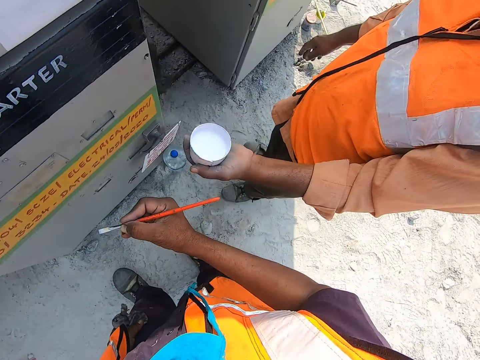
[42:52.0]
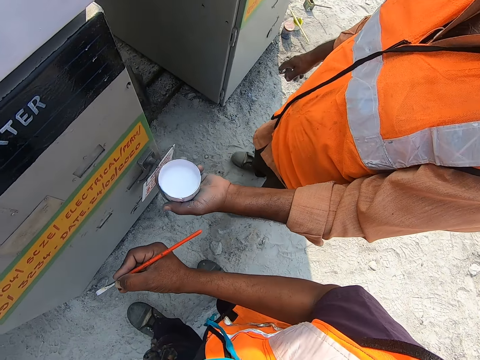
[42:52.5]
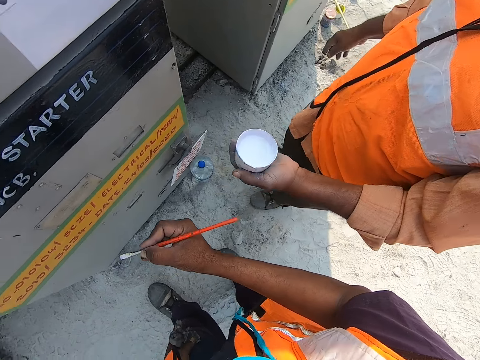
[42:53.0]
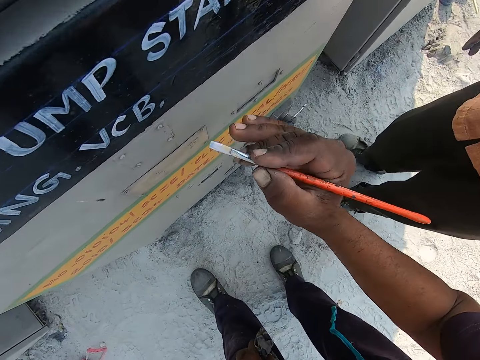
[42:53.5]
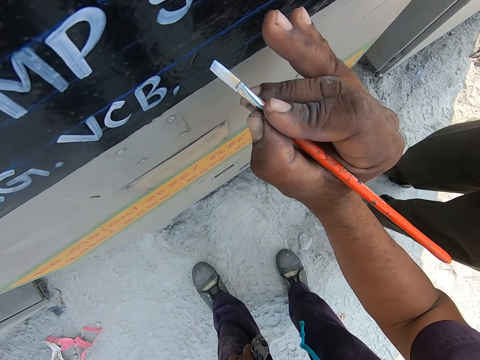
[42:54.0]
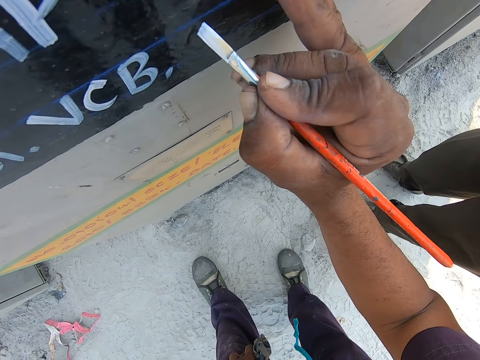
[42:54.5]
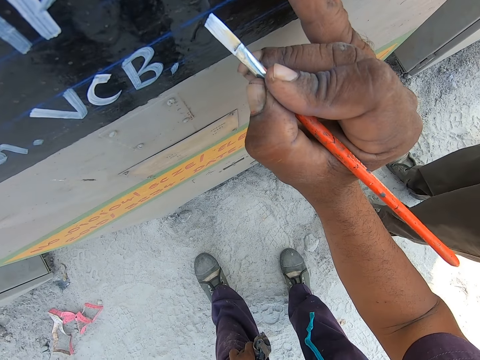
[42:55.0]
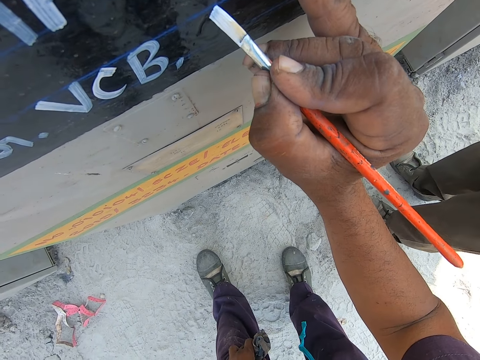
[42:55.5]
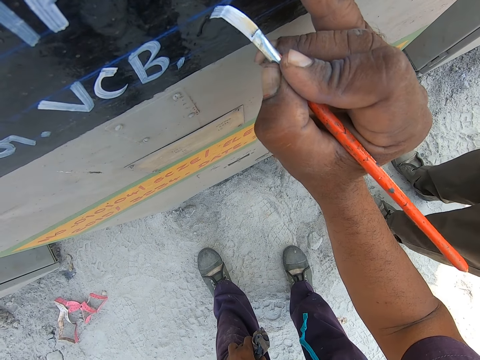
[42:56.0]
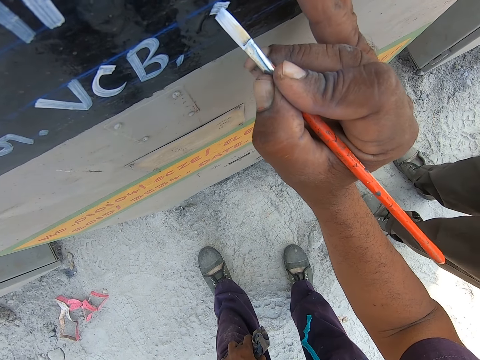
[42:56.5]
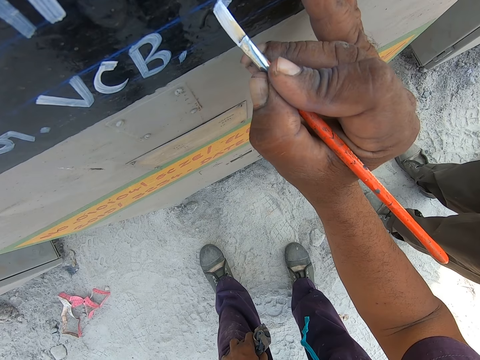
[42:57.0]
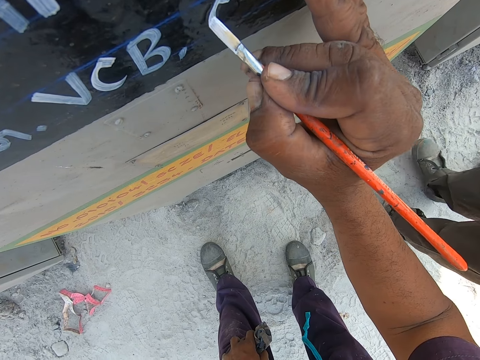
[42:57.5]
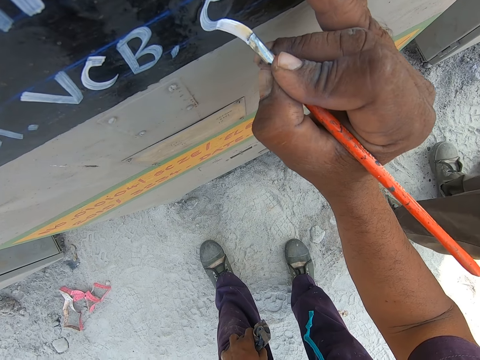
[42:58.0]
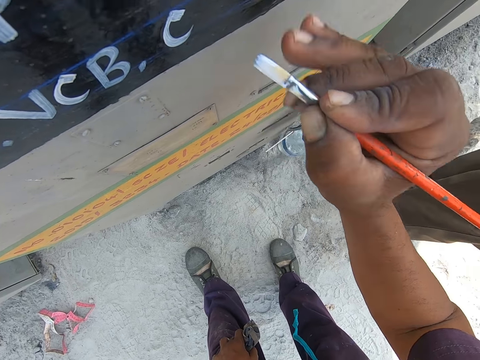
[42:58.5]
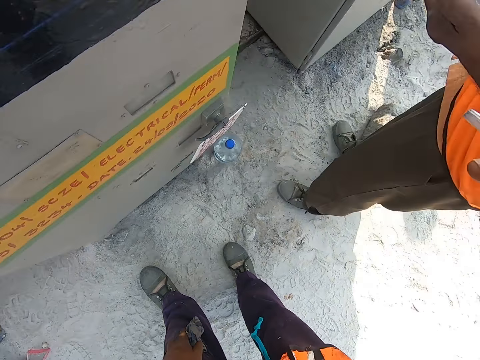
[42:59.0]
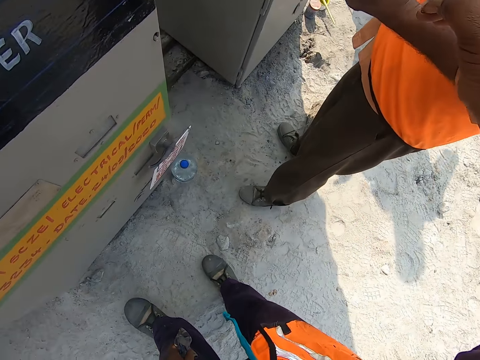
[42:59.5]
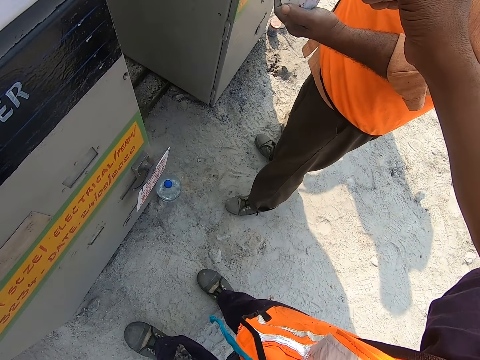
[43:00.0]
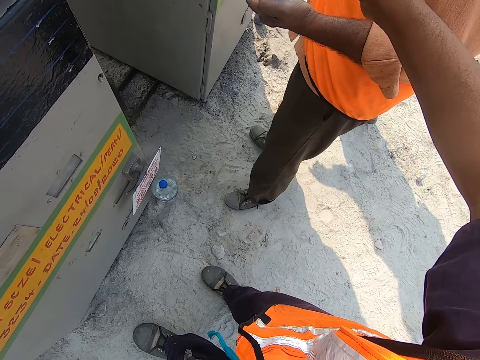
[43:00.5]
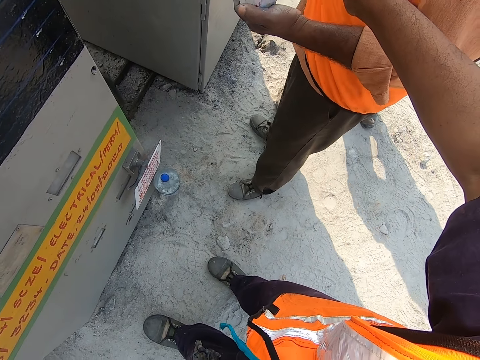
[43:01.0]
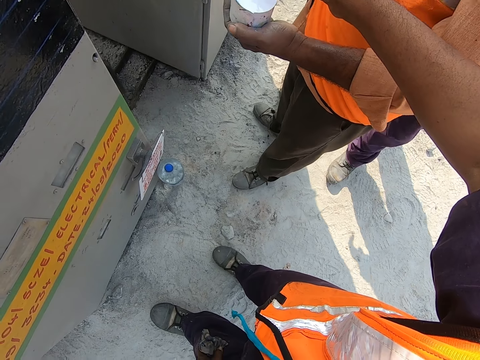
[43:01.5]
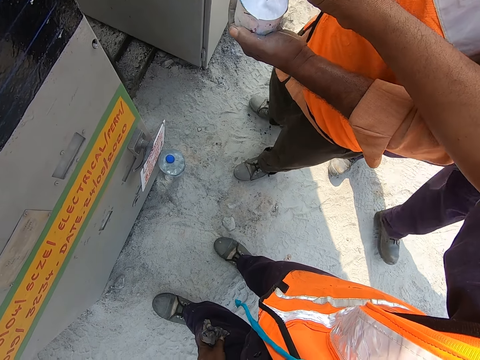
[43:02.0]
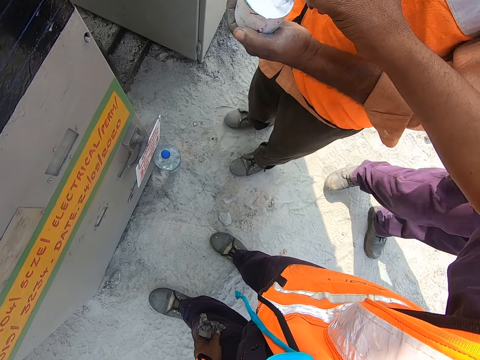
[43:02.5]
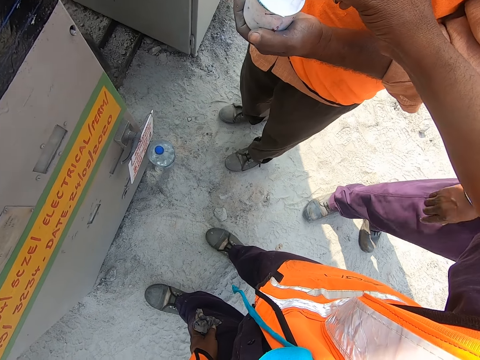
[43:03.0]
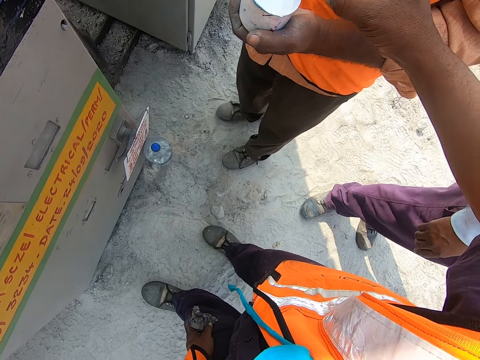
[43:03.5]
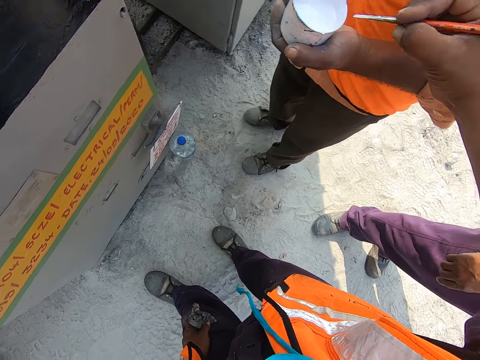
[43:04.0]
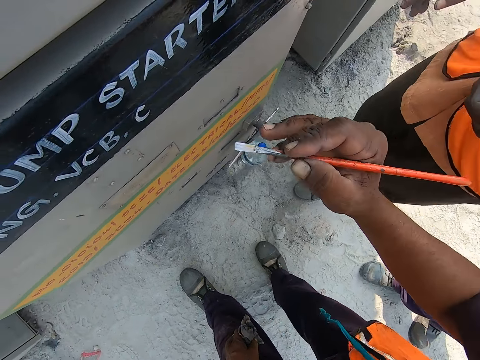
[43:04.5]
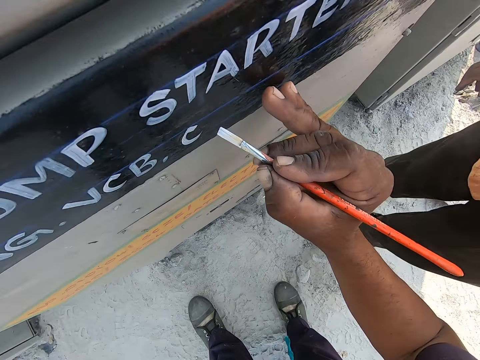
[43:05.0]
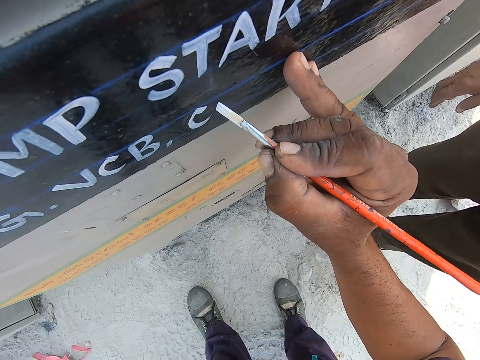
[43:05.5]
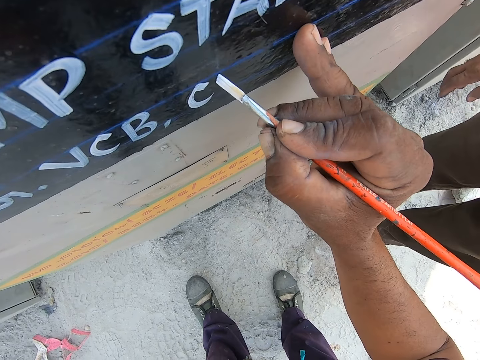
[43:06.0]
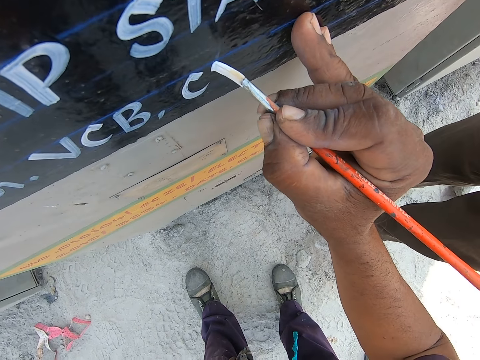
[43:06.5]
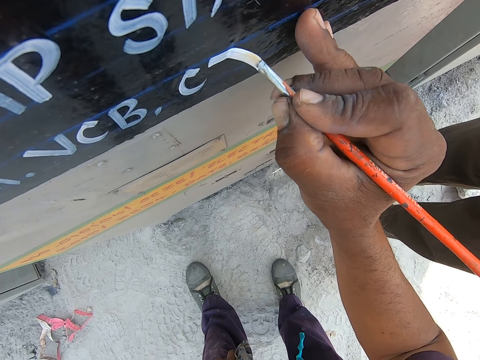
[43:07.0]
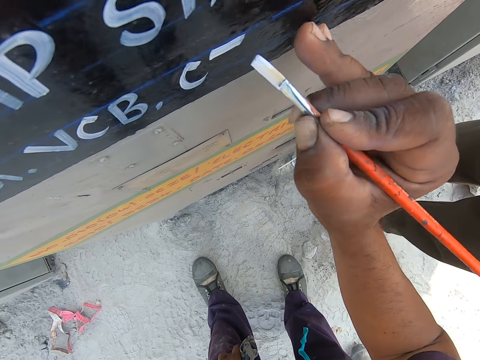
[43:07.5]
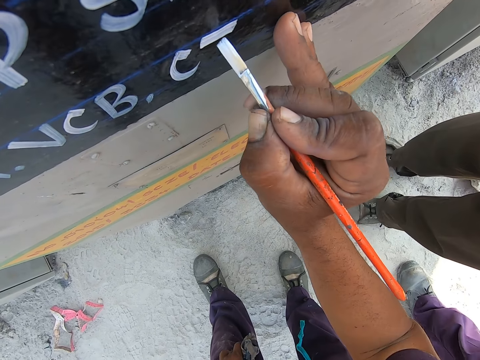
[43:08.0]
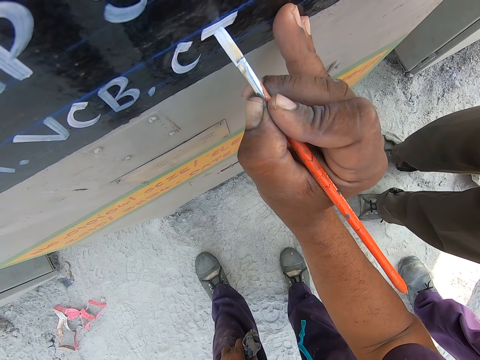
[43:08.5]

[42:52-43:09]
The camera wearer writes with the paint brush on the VCB breaker. They dip the paint brush in the paint. They interact with a man and another man. They write with the paint brush on the VCB breaker.

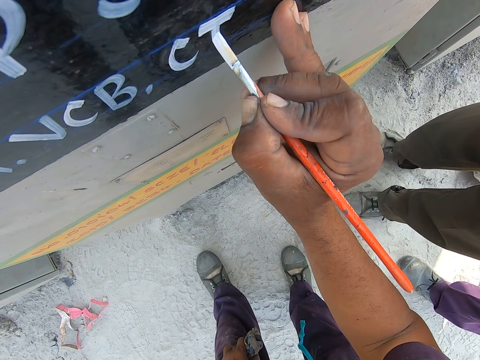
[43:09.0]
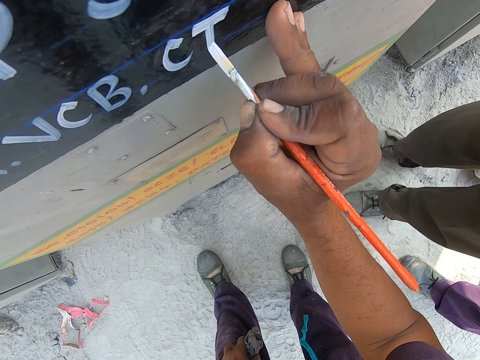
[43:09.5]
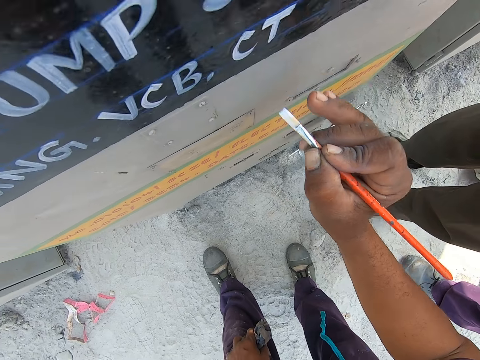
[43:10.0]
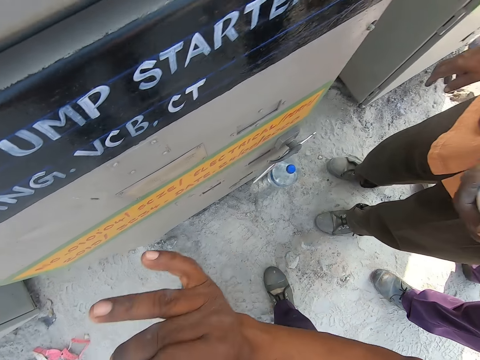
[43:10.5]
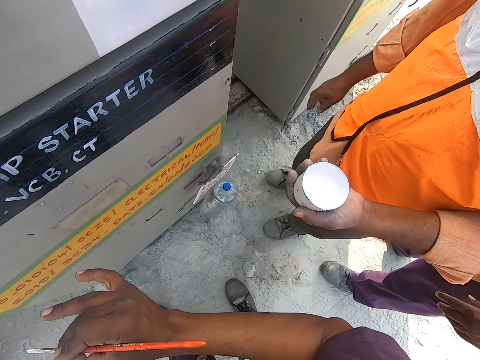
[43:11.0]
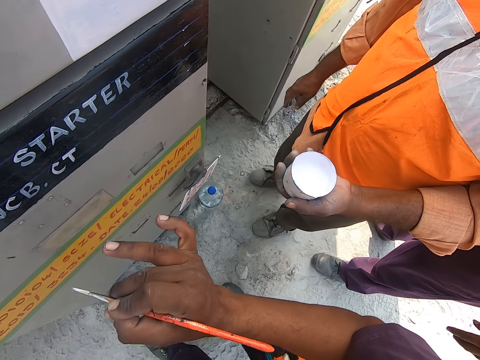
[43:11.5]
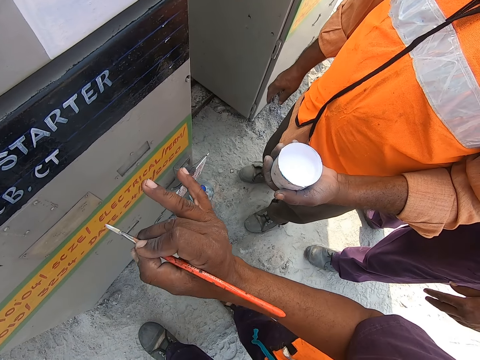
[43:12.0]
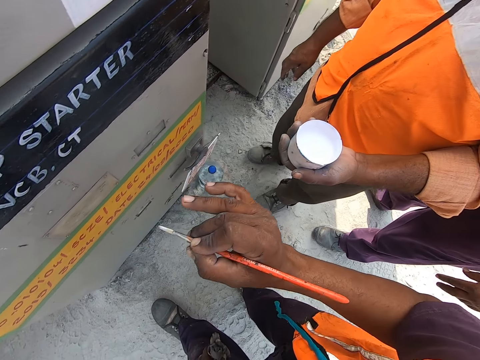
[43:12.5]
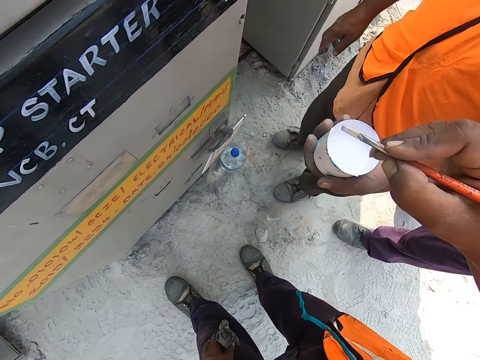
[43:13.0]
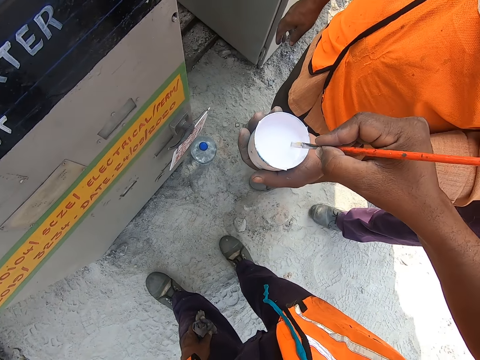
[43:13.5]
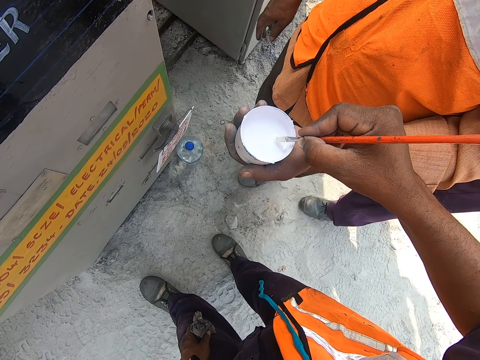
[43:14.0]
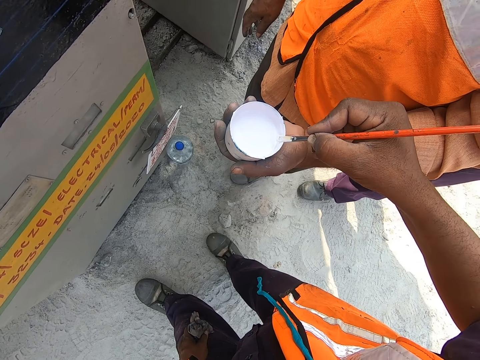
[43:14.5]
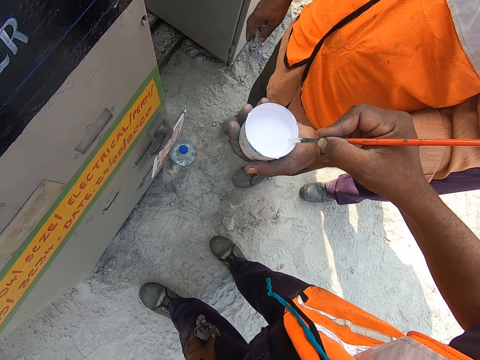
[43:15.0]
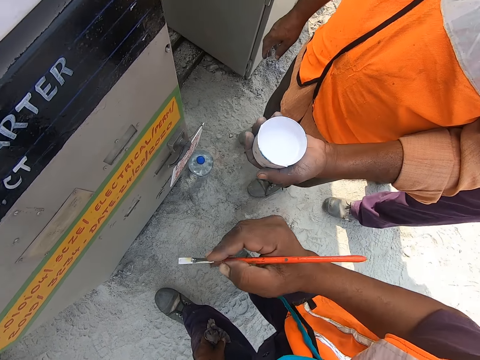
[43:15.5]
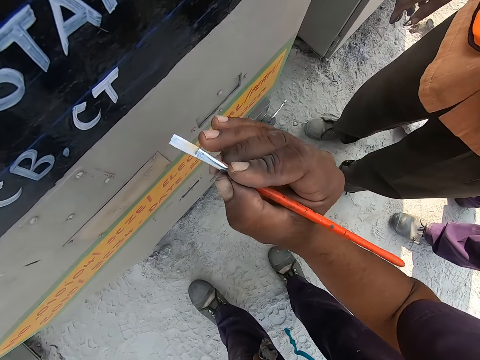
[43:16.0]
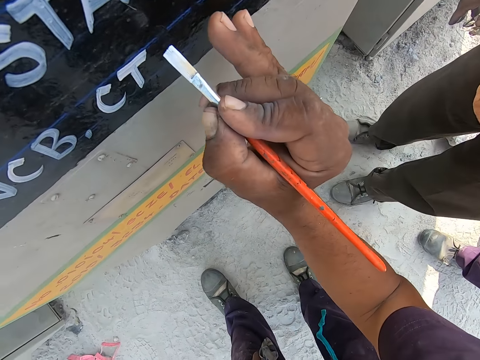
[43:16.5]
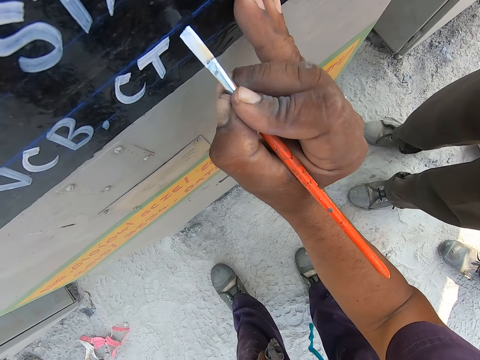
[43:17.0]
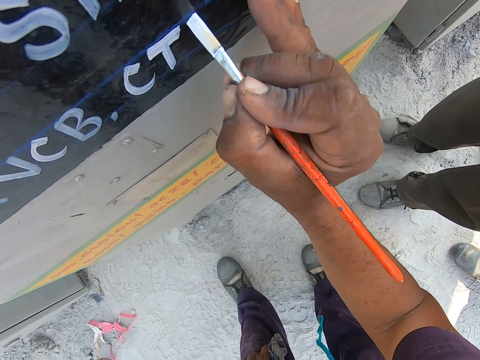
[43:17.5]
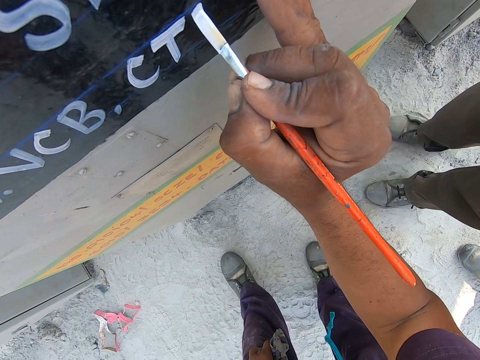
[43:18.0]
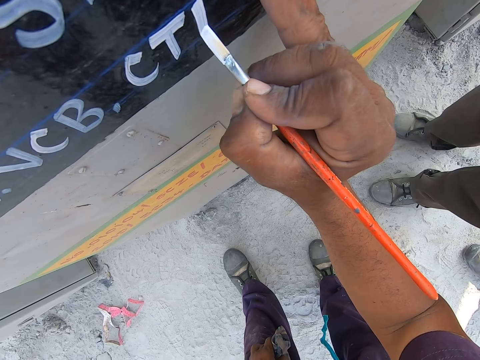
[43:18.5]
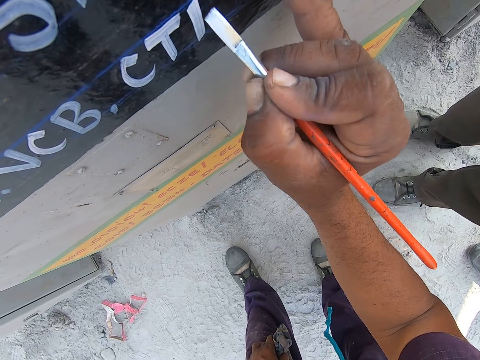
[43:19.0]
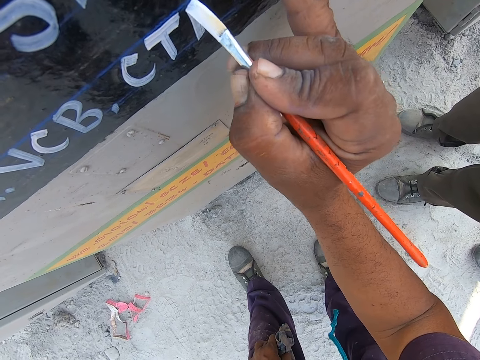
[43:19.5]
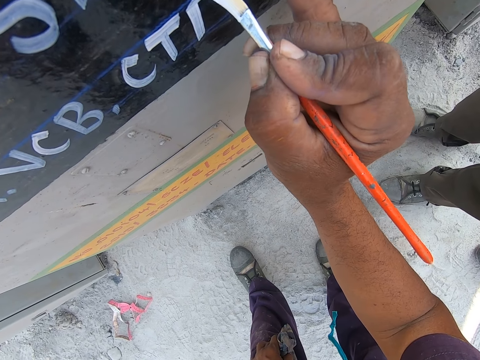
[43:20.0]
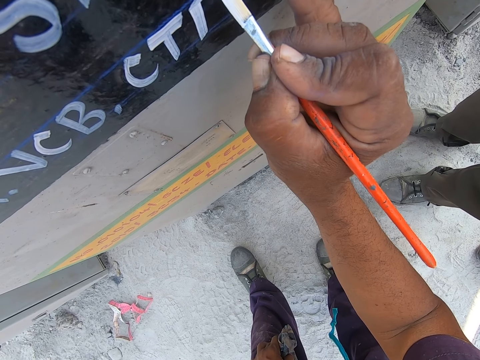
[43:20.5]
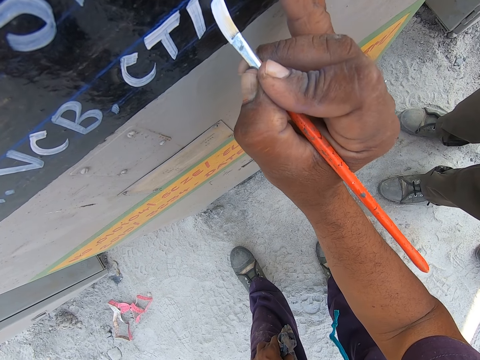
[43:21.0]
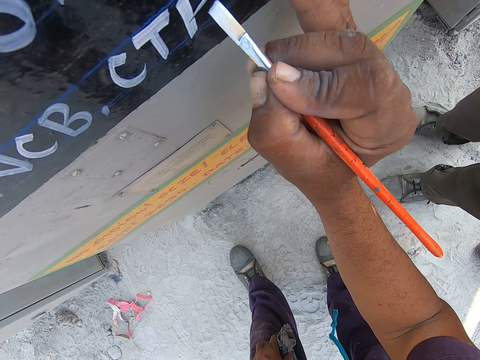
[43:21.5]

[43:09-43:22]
The camera wearer dips a paint brush in the paint. They write with the paint brush on the VCB breaker.
